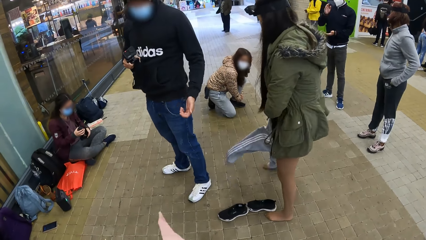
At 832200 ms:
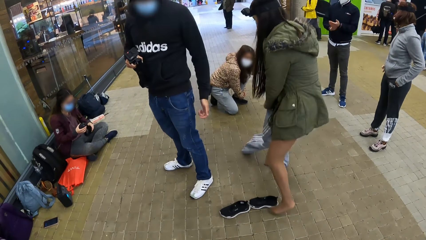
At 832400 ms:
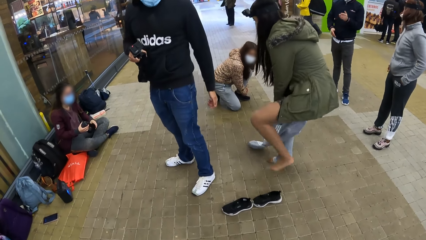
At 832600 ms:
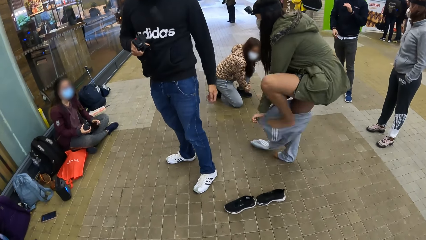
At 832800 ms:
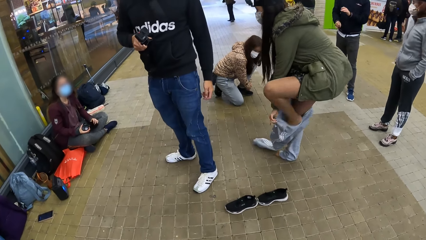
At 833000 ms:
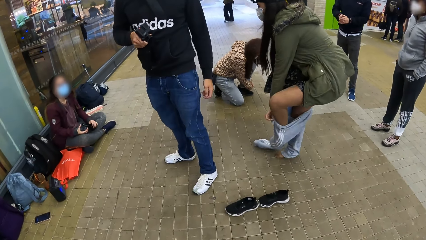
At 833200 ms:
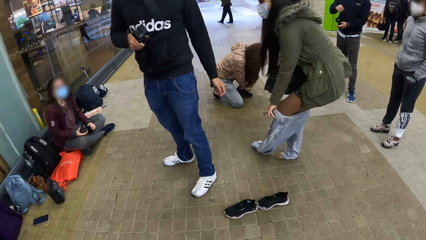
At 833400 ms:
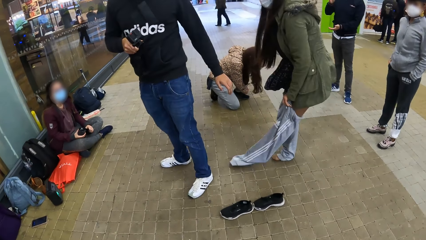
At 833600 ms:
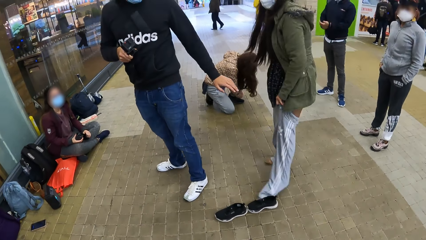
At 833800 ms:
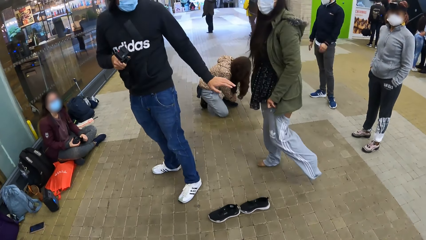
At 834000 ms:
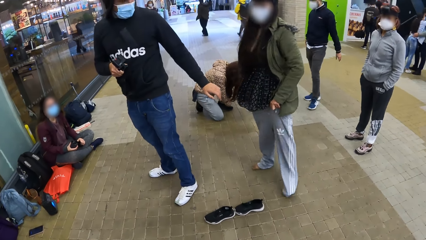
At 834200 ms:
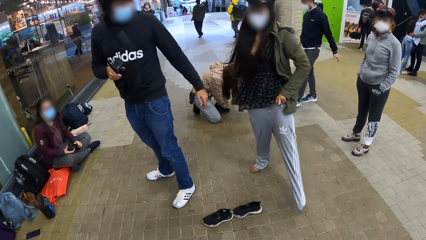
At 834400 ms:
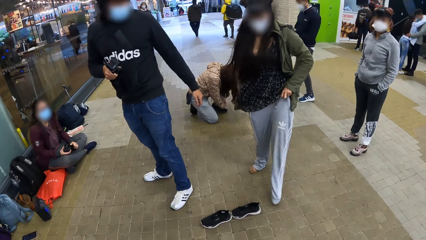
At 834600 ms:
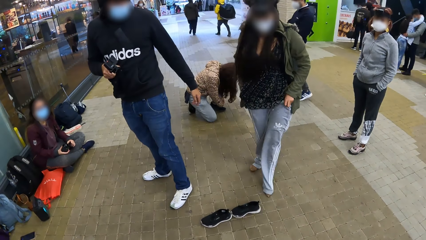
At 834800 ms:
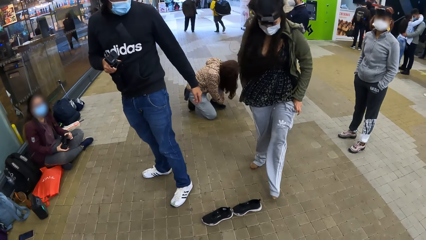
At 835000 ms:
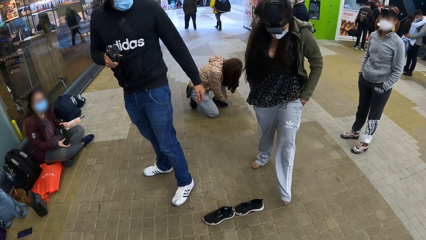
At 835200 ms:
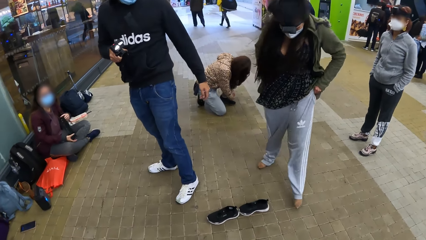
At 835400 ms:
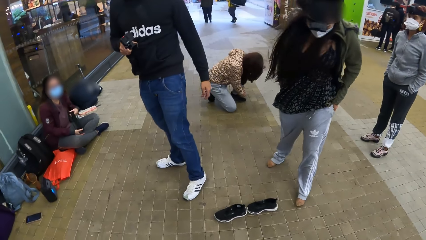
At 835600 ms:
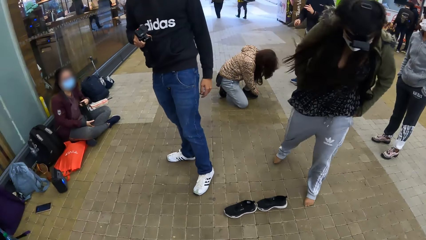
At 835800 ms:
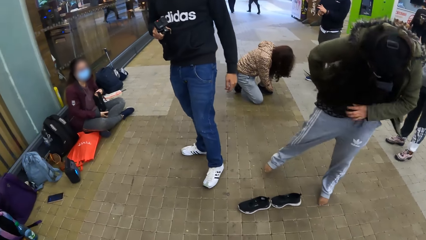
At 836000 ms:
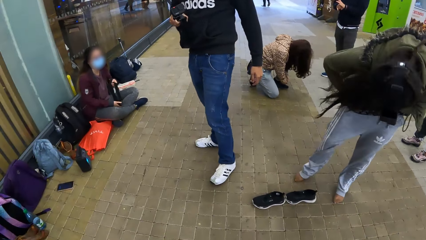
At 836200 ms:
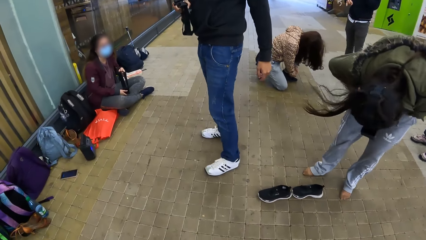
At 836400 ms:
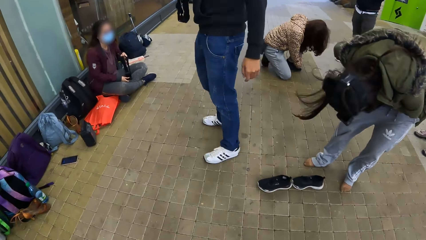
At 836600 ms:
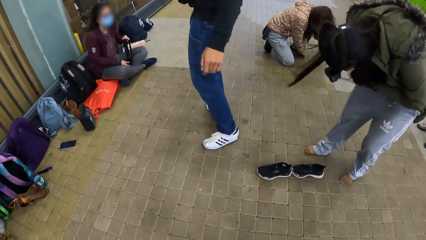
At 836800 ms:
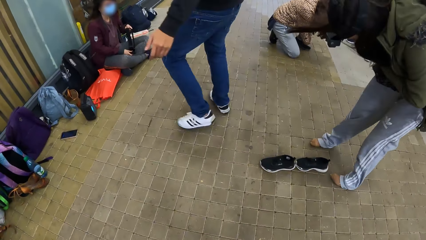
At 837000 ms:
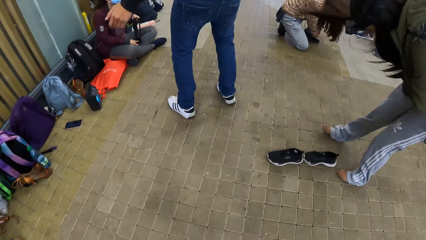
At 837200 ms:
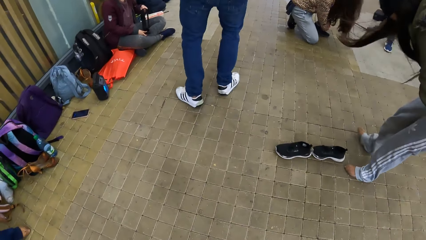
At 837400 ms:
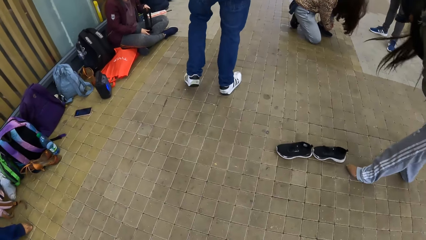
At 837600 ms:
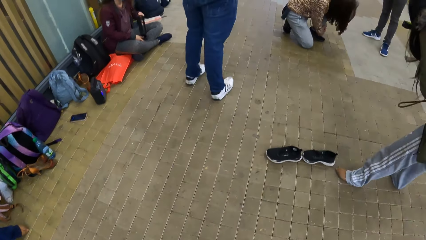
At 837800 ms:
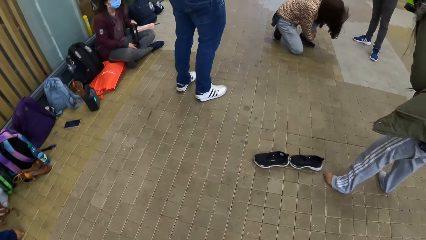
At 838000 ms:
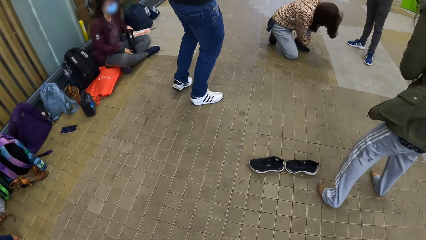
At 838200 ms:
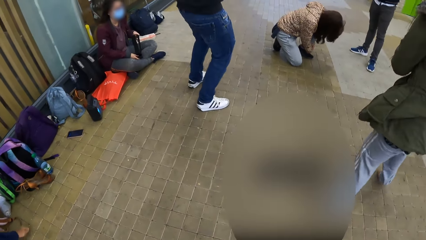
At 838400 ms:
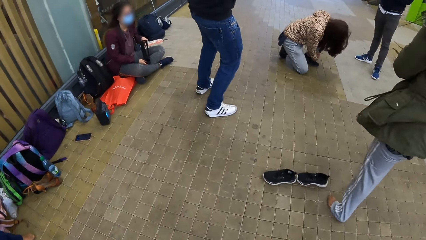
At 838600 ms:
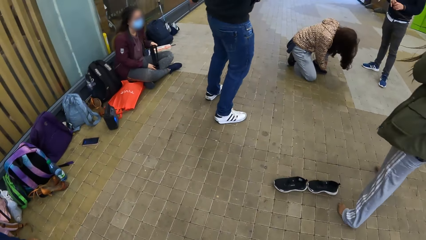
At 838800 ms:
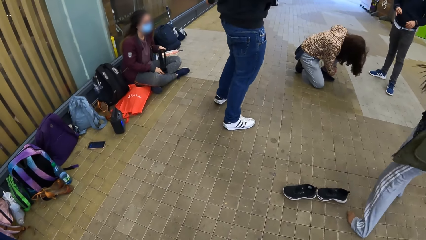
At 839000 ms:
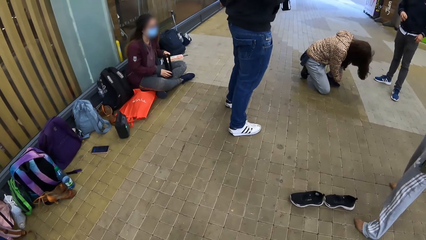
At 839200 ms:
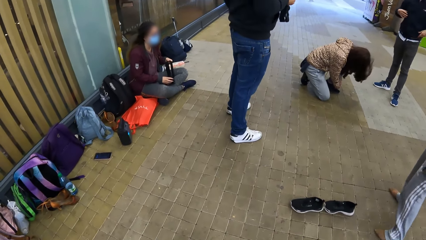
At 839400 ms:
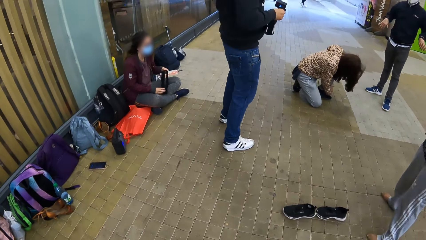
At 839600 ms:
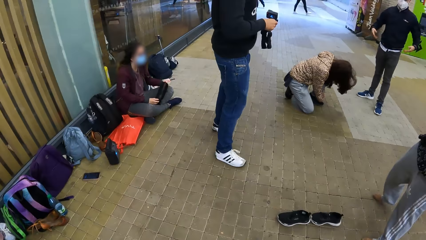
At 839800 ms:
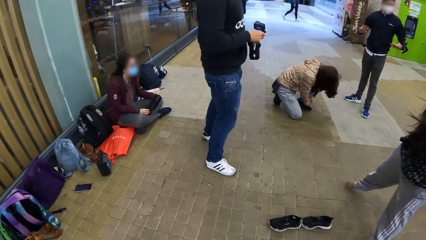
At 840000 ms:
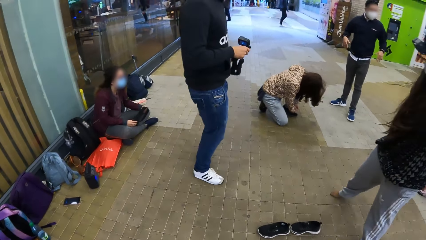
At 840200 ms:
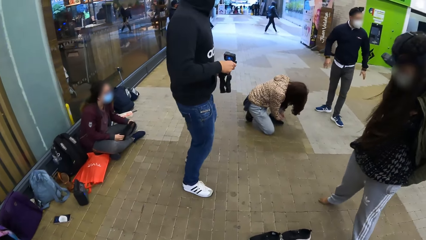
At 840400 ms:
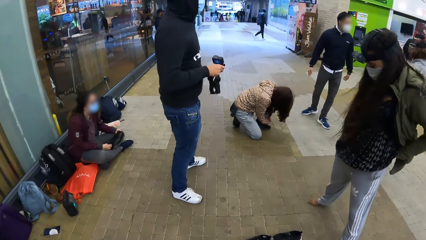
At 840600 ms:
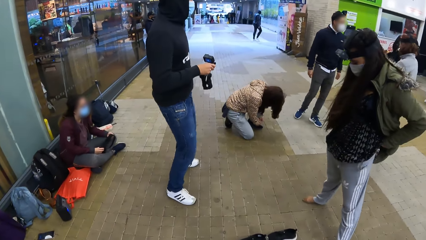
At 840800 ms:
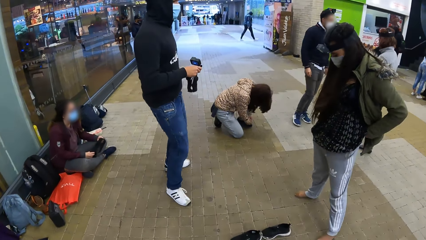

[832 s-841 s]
A woman pulls the trousers up and puts on the trousers. A man raises his left hand towards the woman. The woman pulls up the trousers. Another woman raises the strap of the camera with her left hand. Another man hits his hands together. The camera wearer looks at the first woman. The first man dances around. The first woman bends down. The first man turns around. The other man shakes his hands. The first man dances.

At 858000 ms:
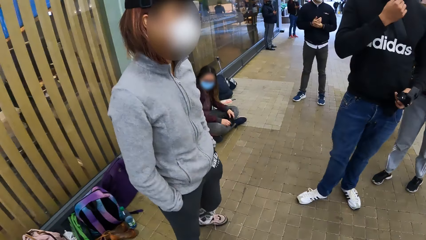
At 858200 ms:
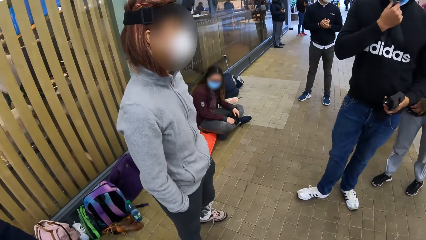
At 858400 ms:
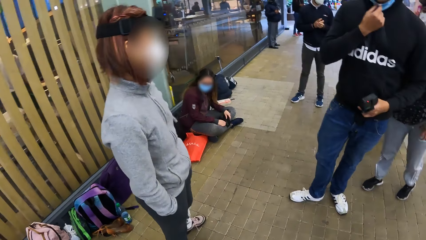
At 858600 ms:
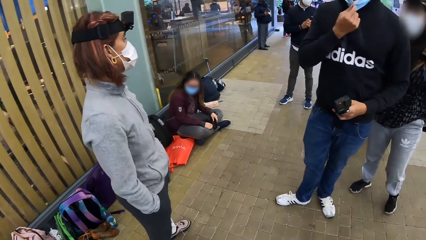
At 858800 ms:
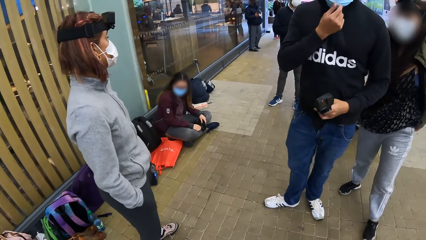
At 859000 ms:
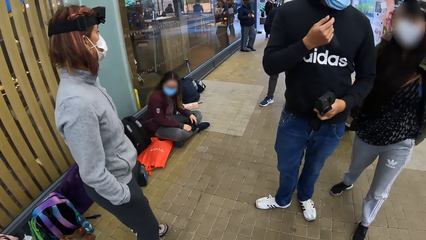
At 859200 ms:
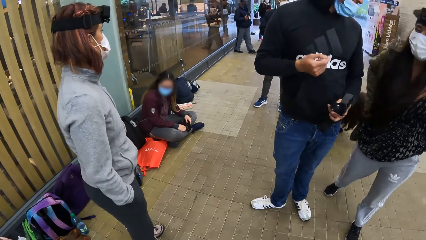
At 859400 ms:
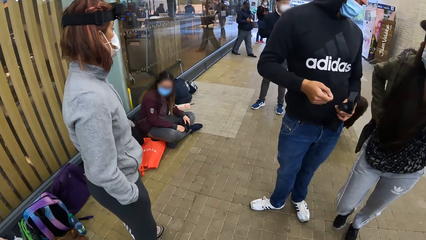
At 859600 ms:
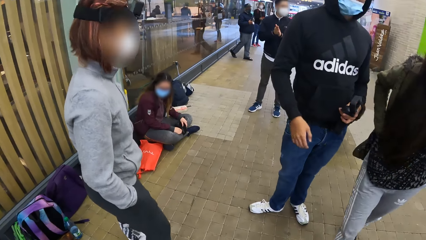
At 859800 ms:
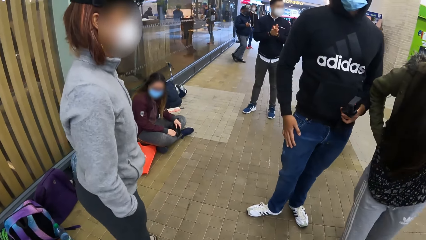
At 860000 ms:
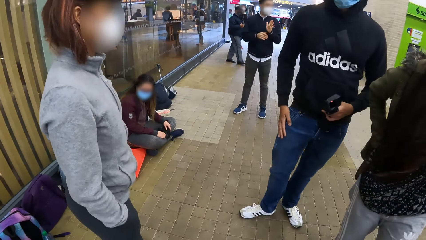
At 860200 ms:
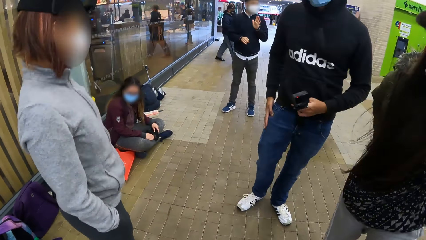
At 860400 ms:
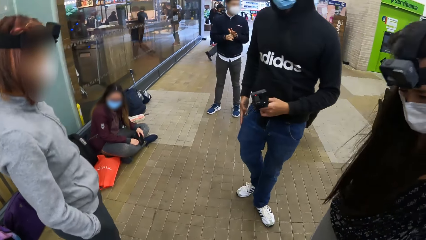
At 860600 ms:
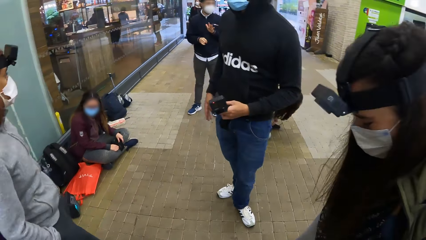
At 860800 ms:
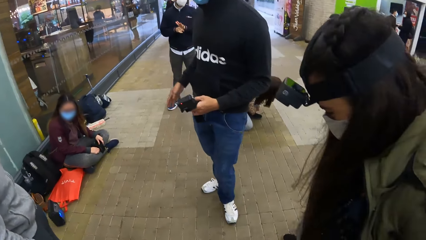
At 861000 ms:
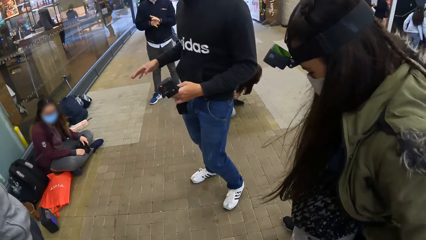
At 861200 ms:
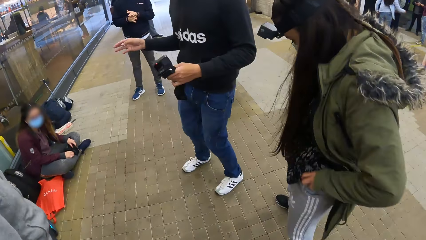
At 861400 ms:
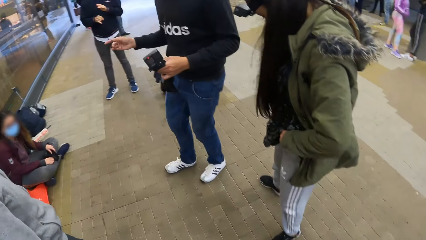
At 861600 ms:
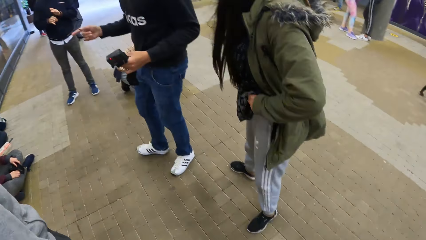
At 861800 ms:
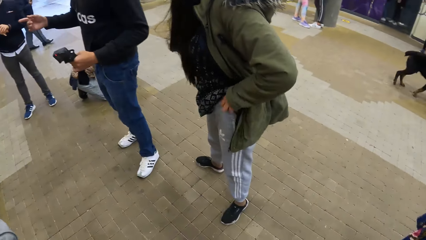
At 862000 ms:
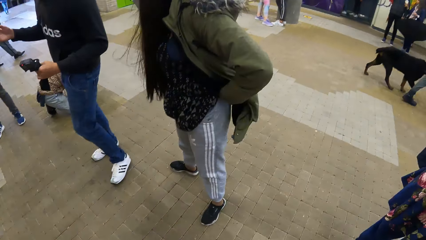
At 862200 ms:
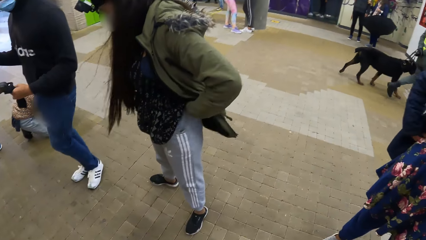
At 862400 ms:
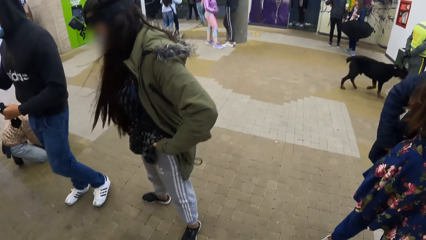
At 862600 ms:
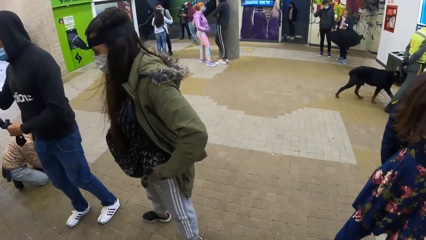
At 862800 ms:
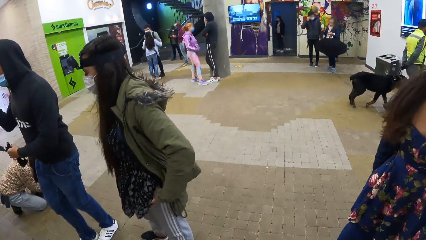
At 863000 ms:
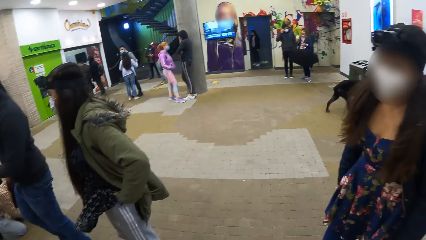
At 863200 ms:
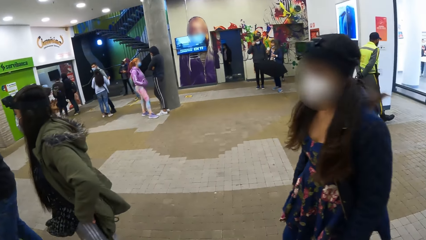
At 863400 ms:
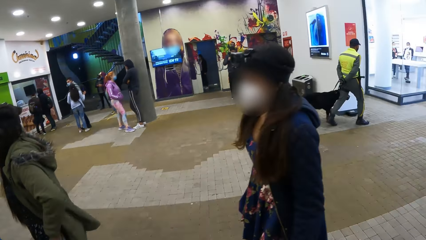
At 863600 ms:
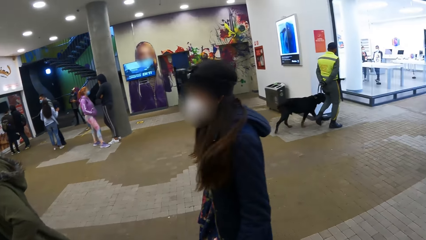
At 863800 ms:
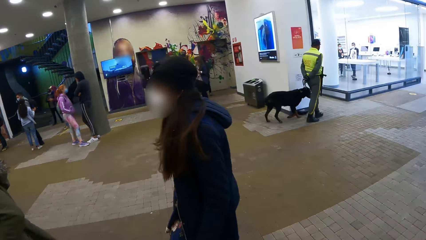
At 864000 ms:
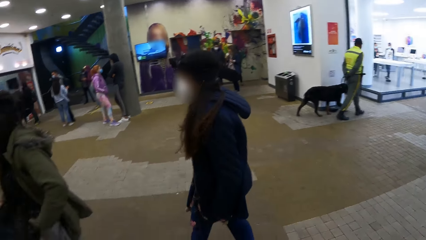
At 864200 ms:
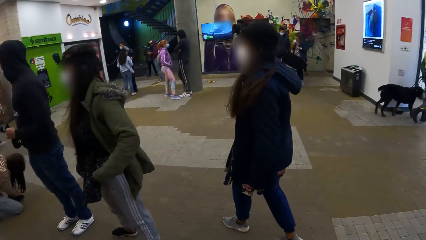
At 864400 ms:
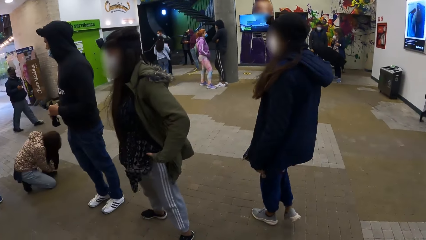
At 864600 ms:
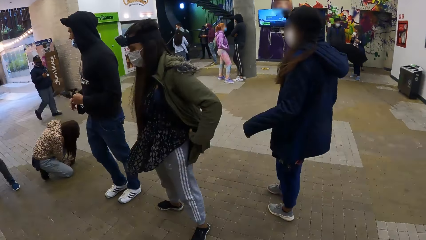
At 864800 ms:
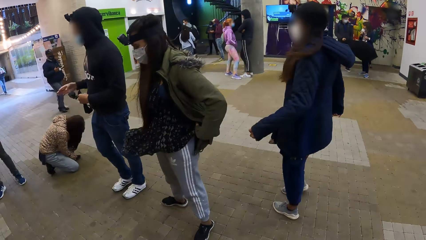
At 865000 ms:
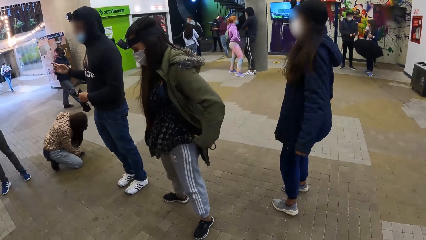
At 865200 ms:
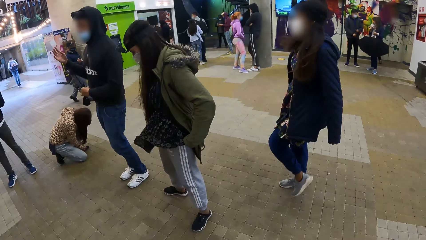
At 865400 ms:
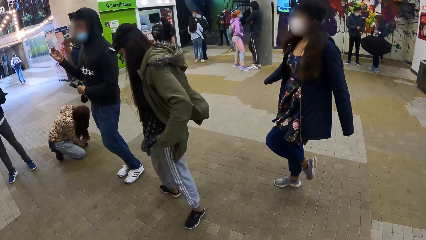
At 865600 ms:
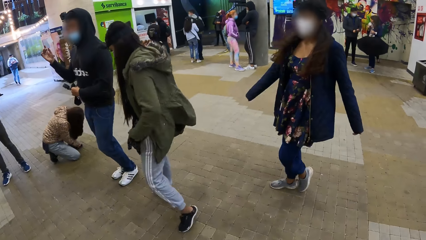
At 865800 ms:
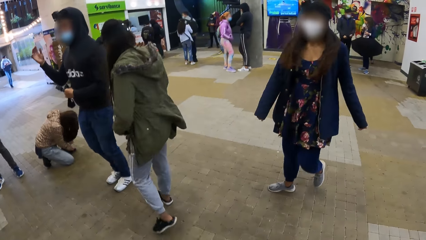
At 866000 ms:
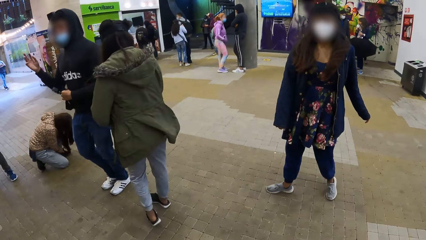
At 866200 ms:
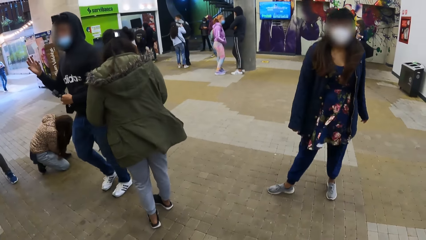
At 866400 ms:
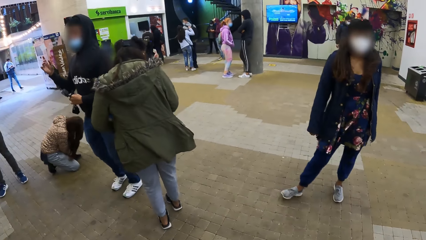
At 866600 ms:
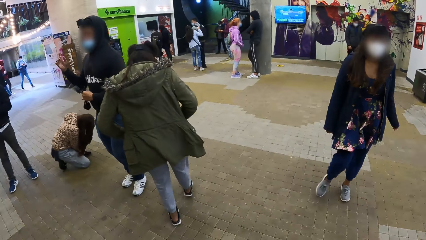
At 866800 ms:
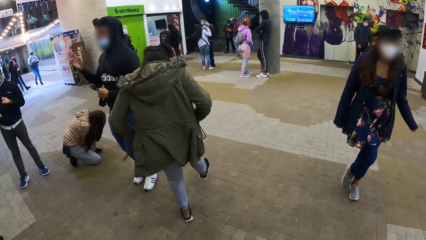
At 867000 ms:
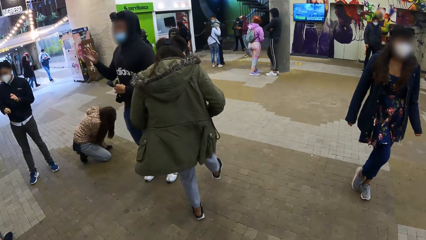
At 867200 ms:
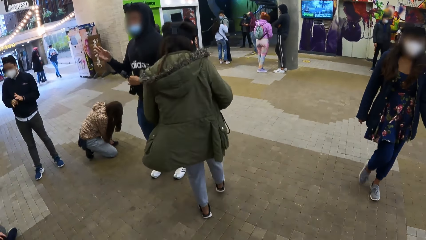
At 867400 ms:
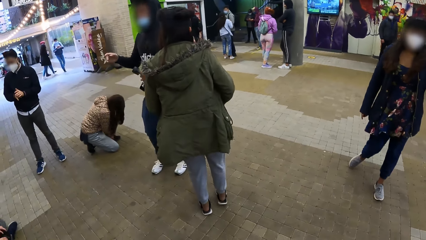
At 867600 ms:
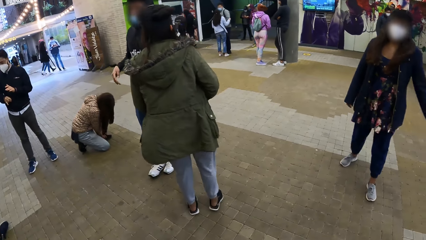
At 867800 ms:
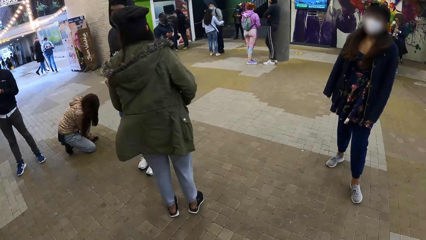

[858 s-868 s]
A man adjusts a face mask on his face with his right hand and touches his right lap with his right hand. Another man hits his hands against each other. The first man dances. The camera wearer looks at the first man, looks at a woman, and looks at another woman. The first man dances.
